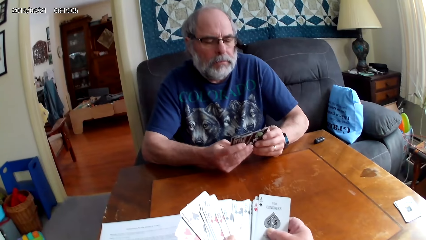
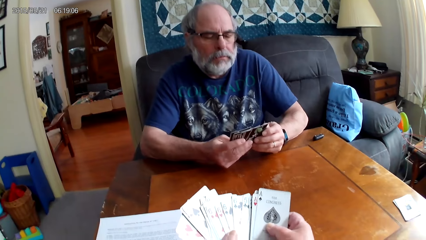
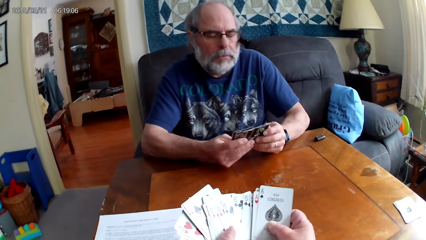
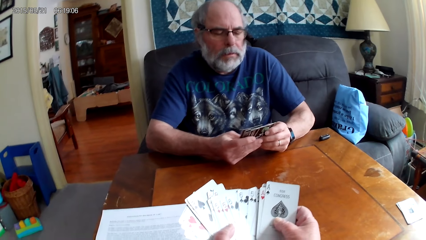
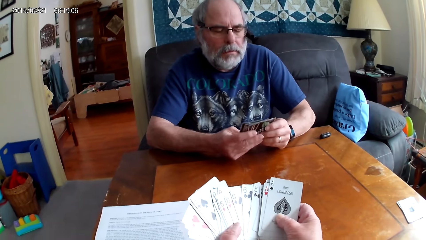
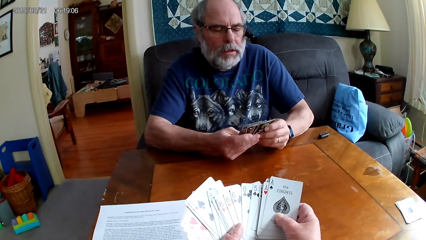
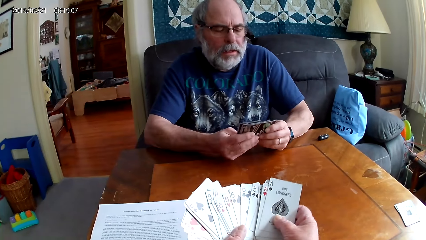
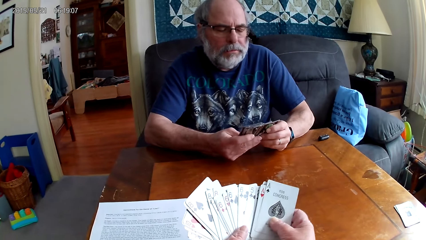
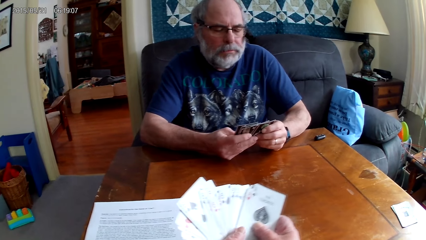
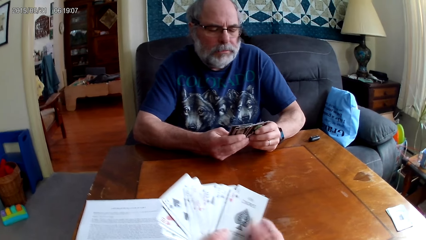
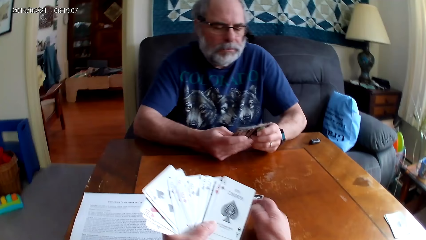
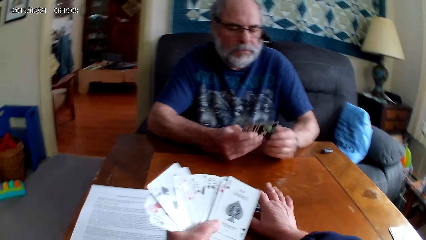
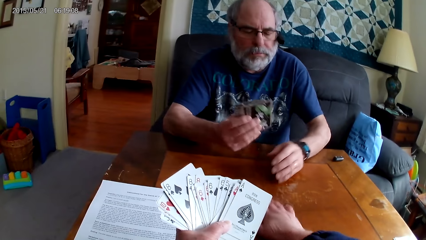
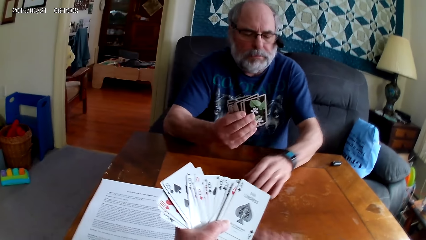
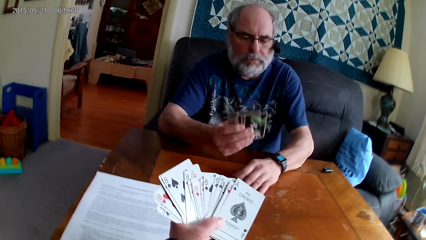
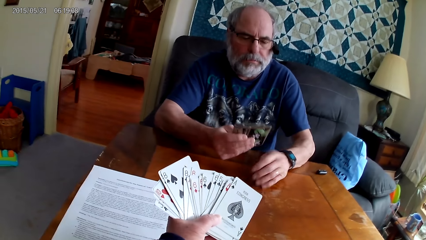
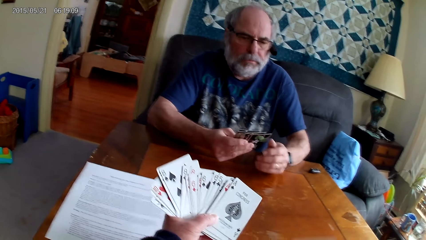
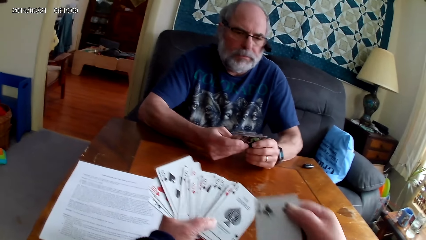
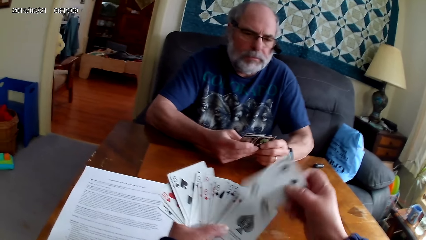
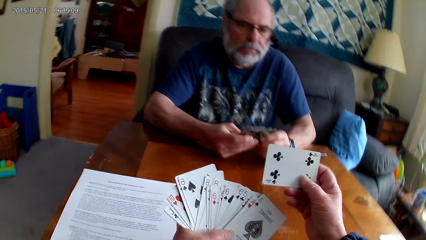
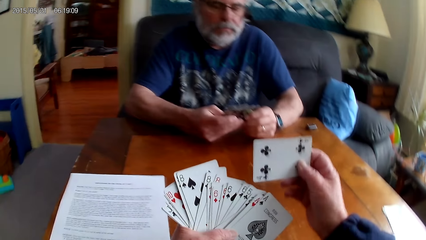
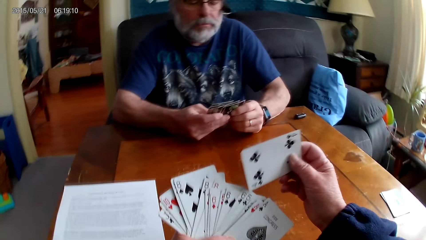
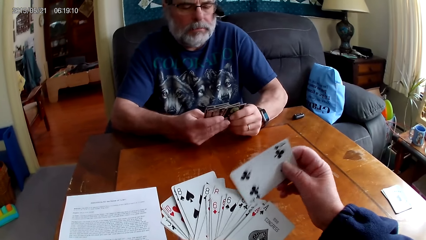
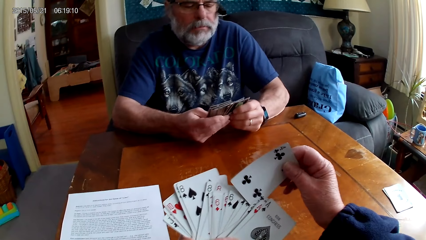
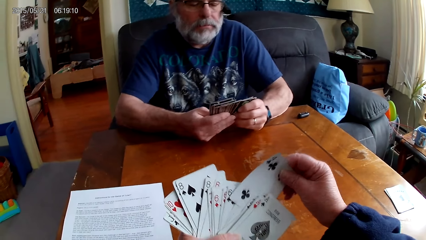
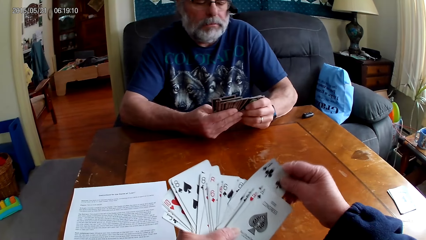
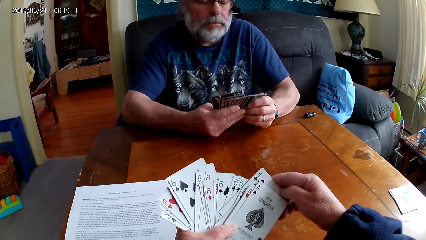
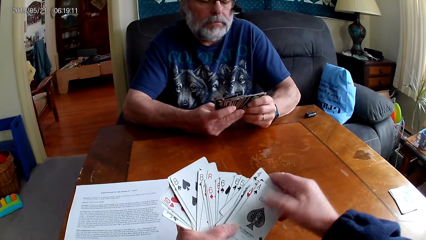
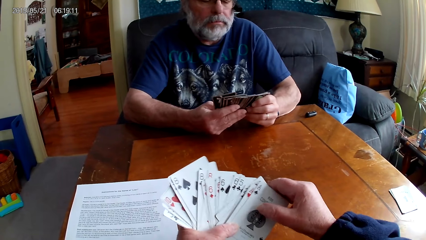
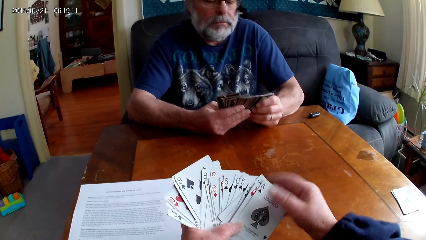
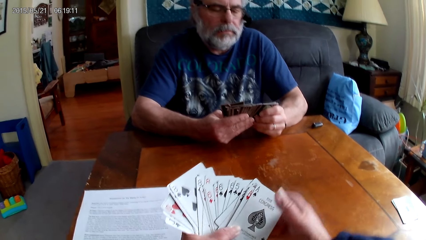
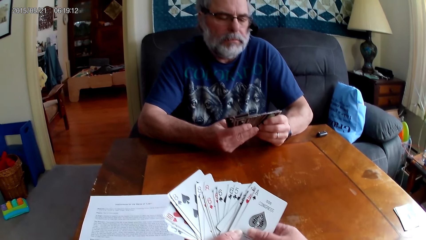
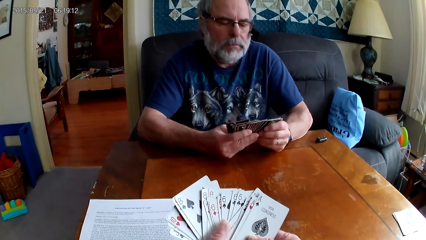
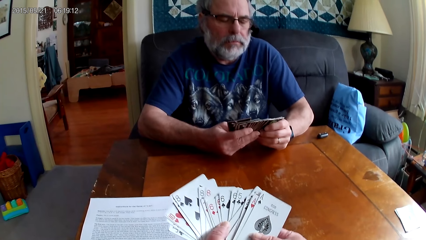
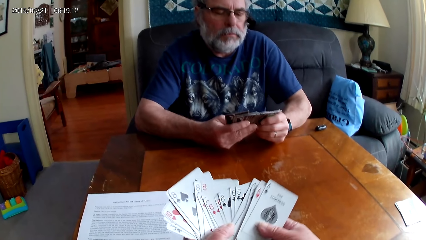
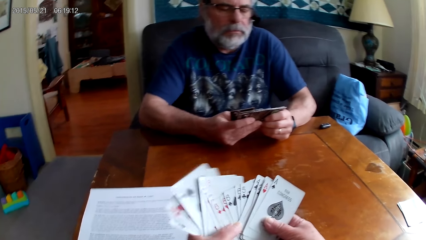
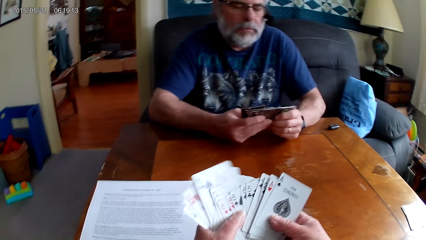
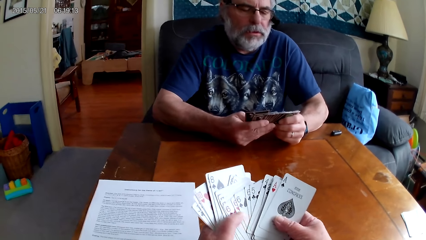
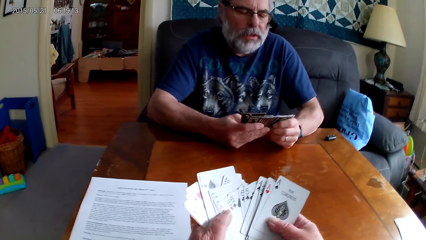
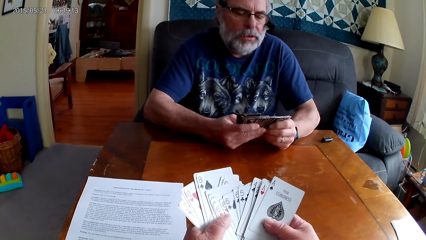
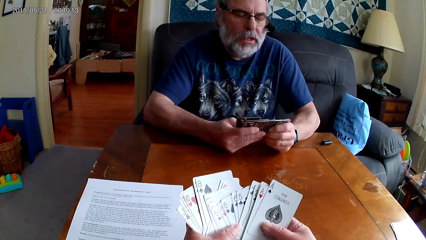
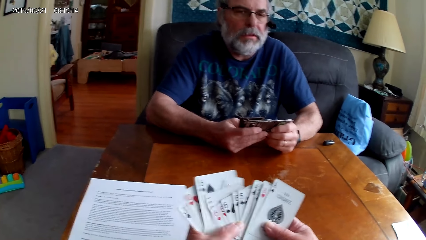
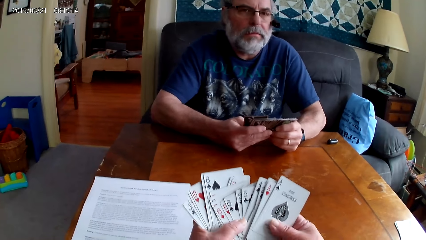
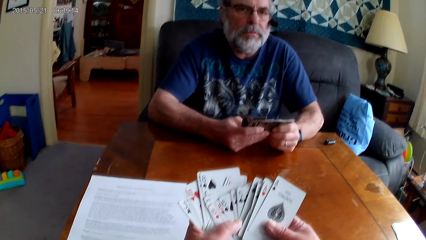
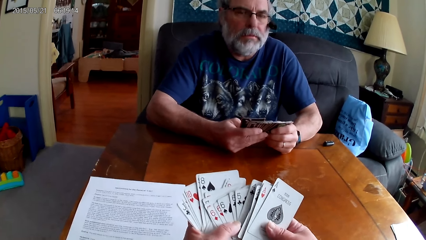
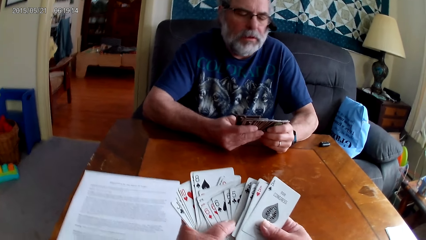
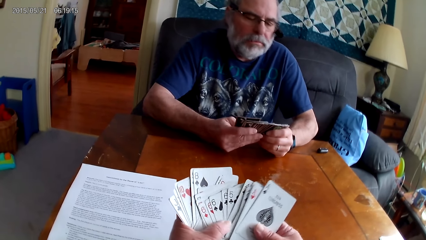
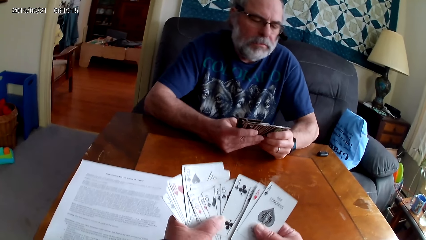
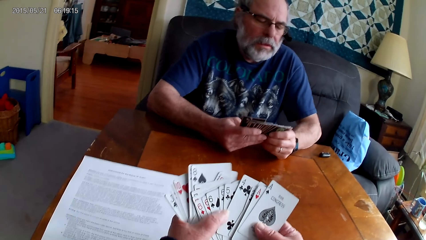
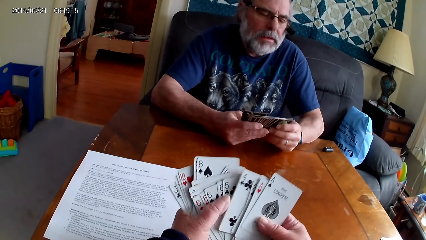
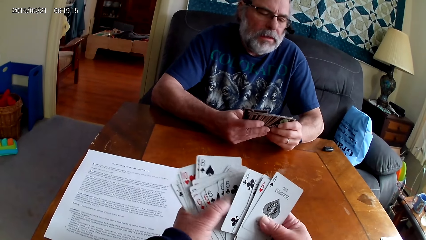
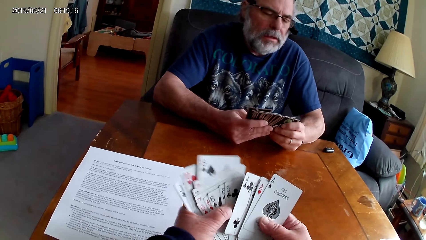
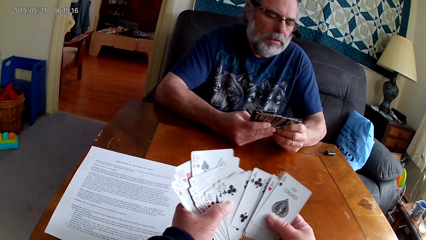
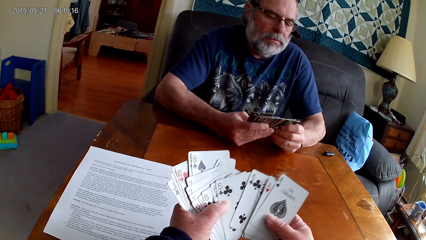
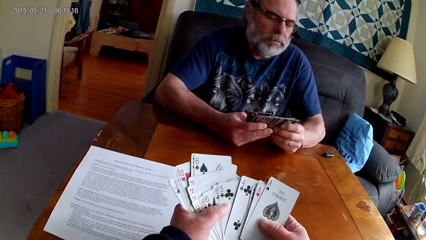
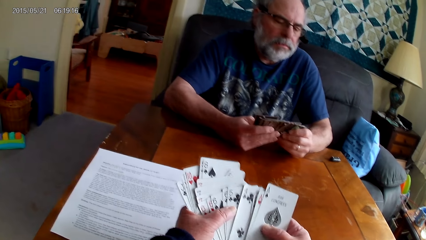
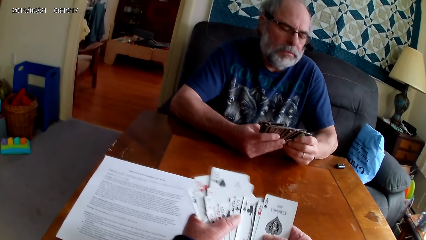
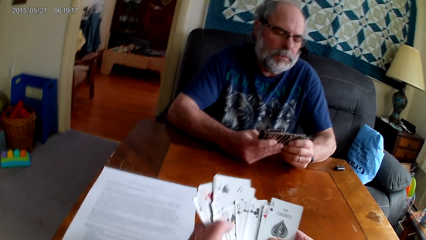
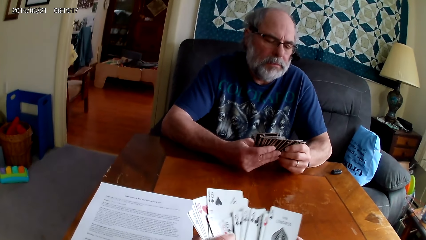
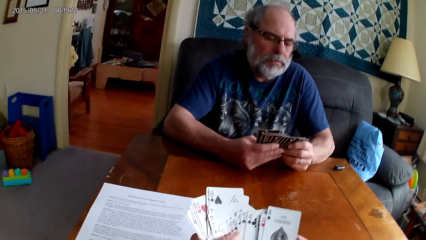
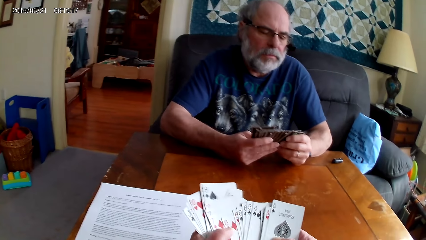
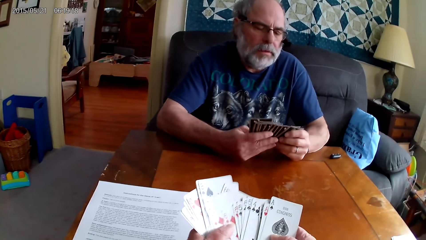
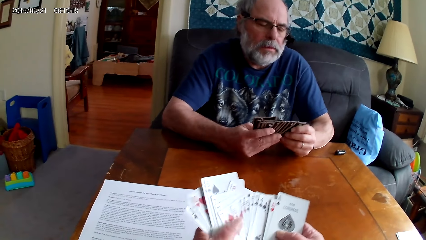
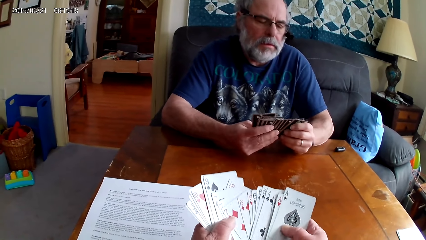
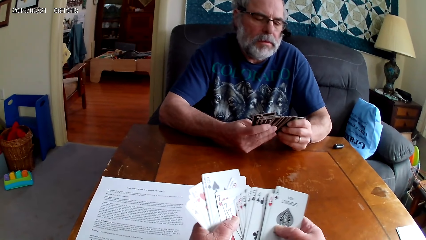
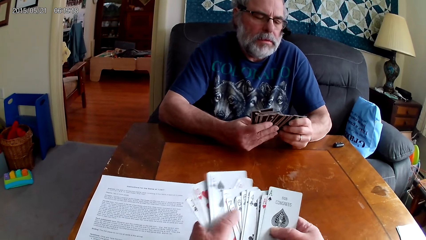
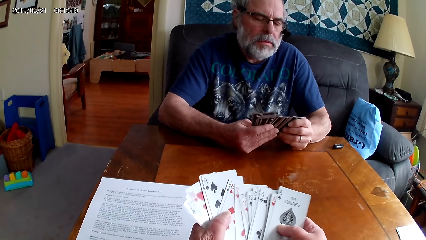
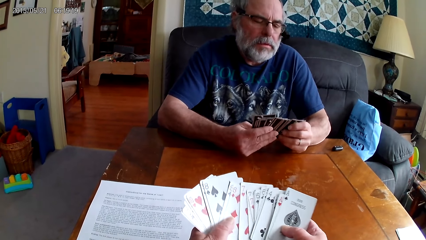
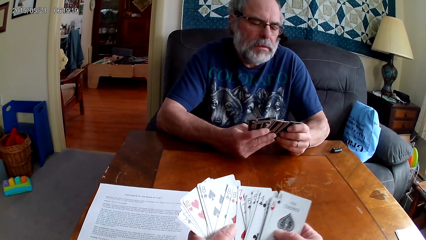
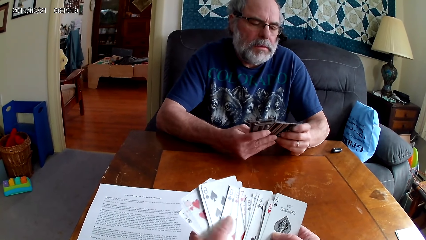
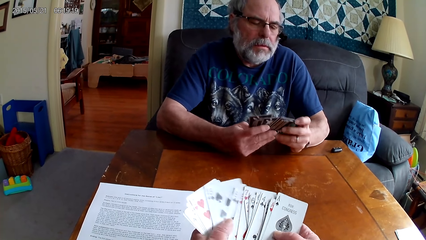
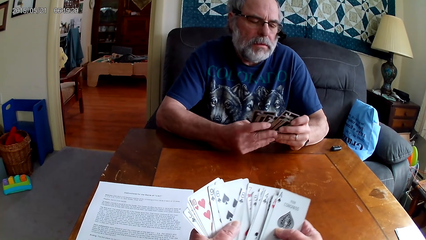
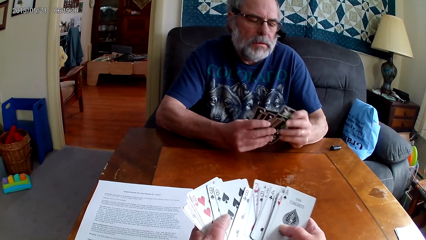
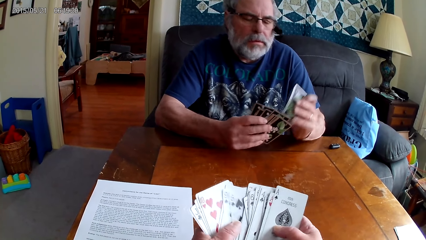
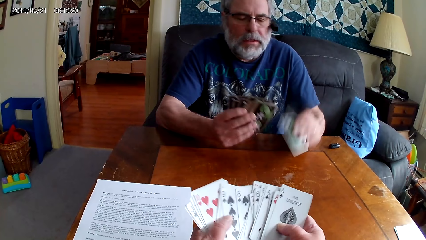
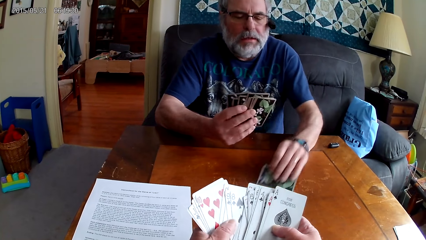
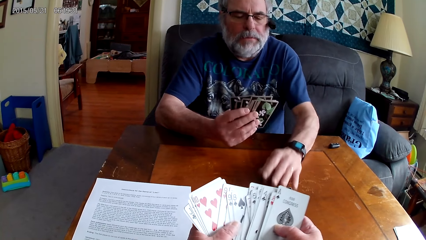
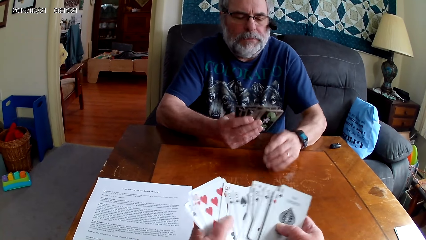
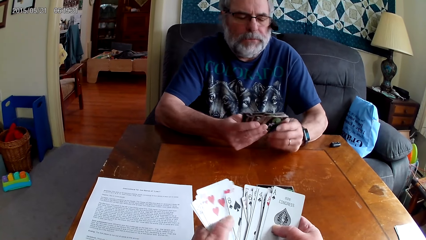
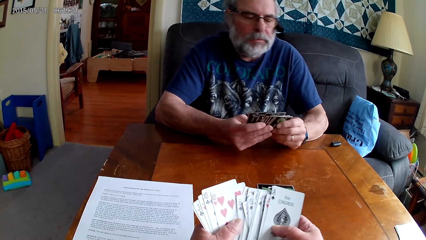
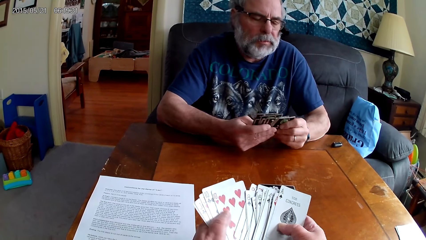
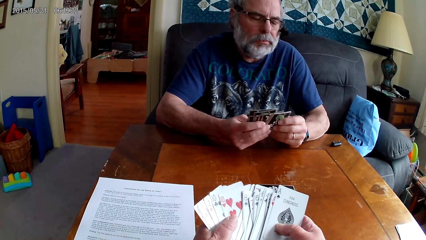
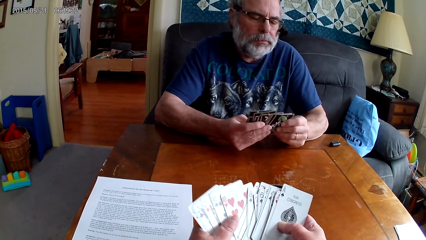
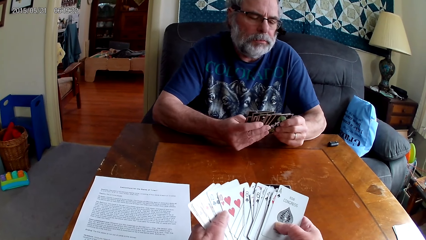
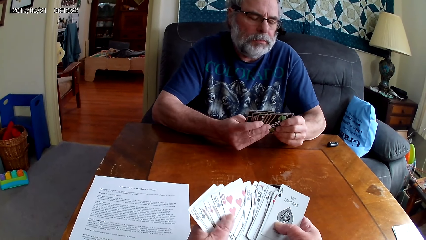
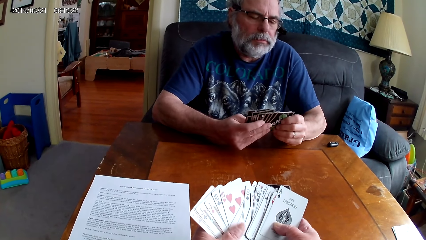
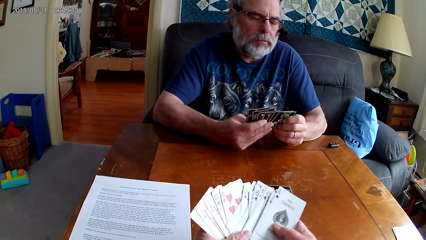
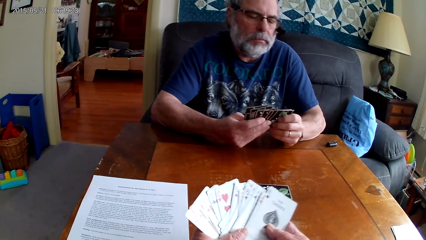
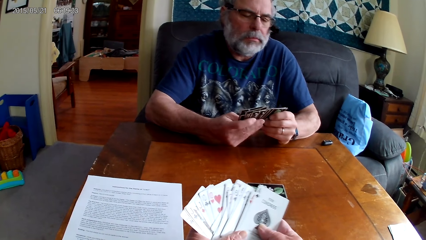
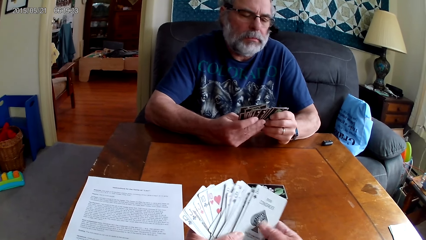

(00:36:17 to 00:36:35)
The camera wearer picks the playing cards on the table. A man plays cards. The man holds the playing cards with his hands. The camera wearer holds the playing cards with her hands. She puts a card between other cards. The man spreads the cards. The camera wearer moves the cards. The man puts the playing card on the table. The man holds the playing cards with his hands. The camera wearer holds the playing cards with her hands.
